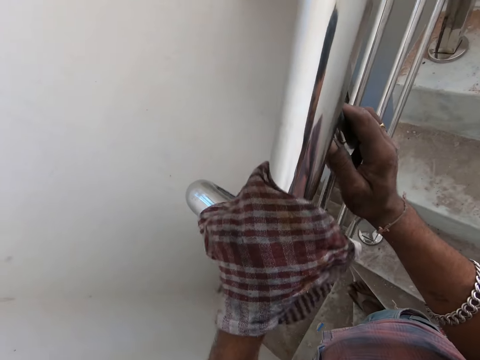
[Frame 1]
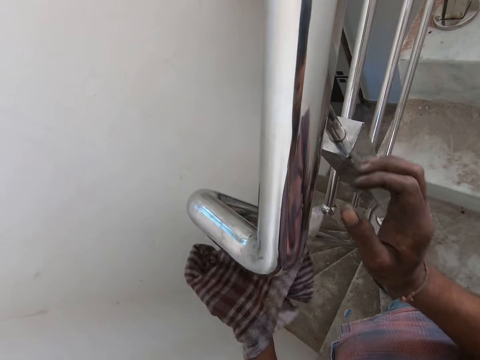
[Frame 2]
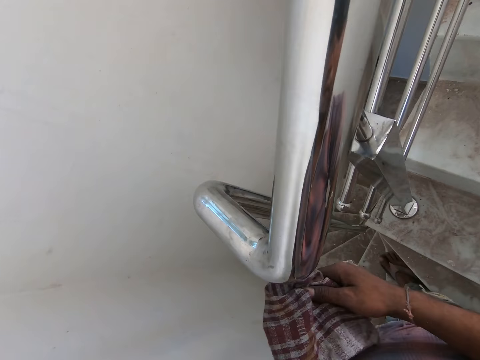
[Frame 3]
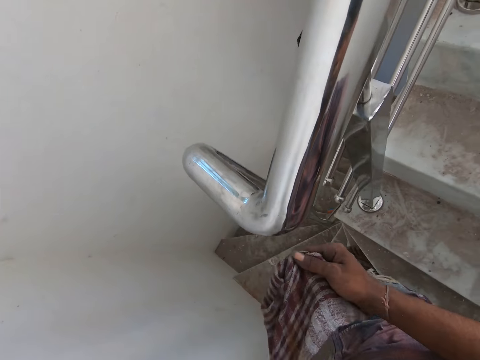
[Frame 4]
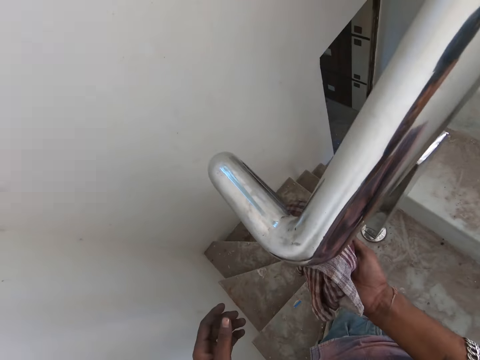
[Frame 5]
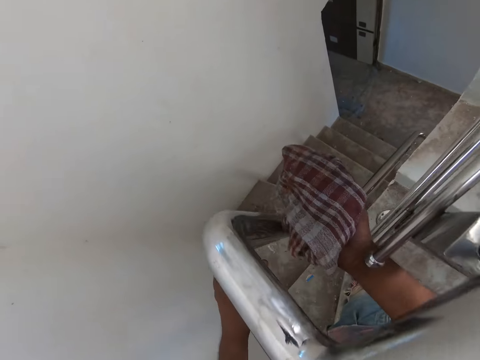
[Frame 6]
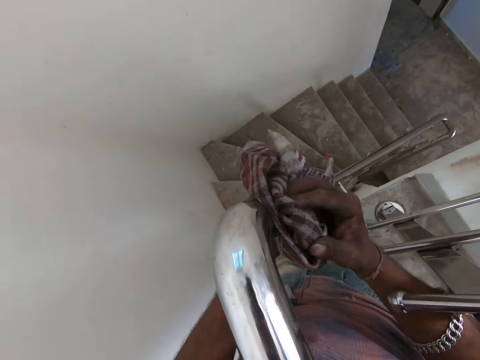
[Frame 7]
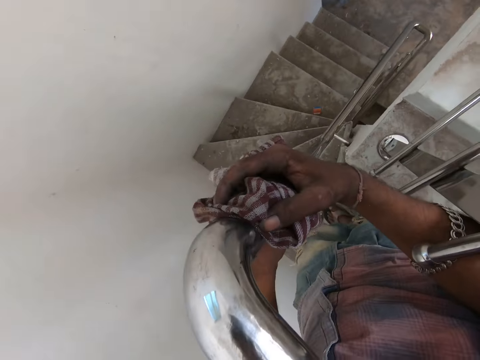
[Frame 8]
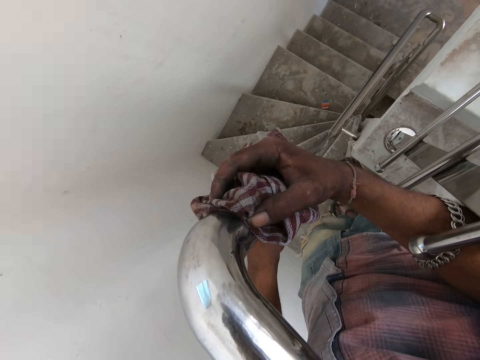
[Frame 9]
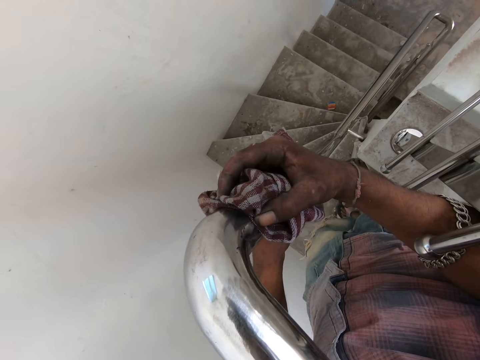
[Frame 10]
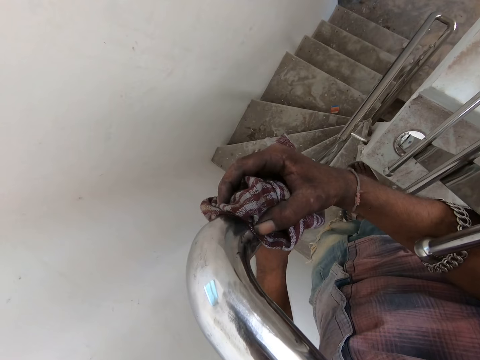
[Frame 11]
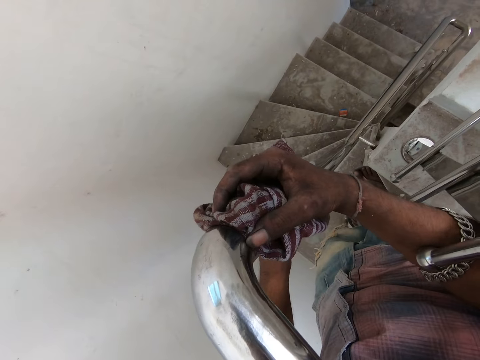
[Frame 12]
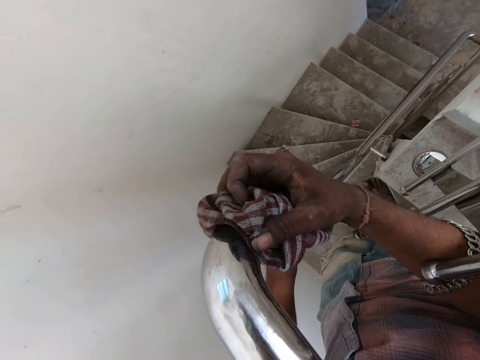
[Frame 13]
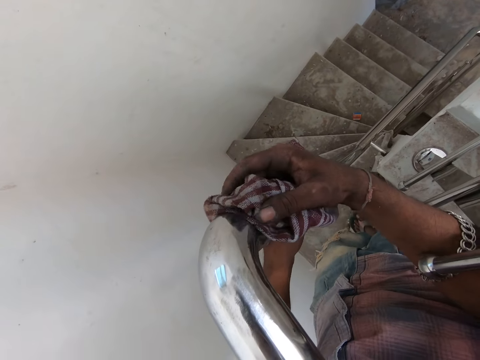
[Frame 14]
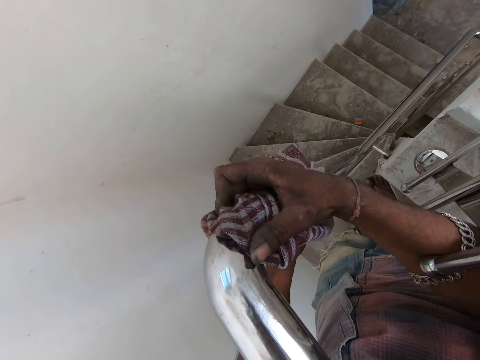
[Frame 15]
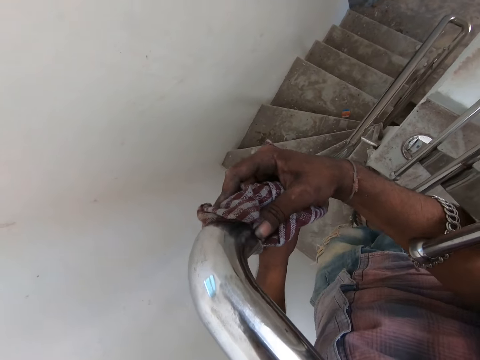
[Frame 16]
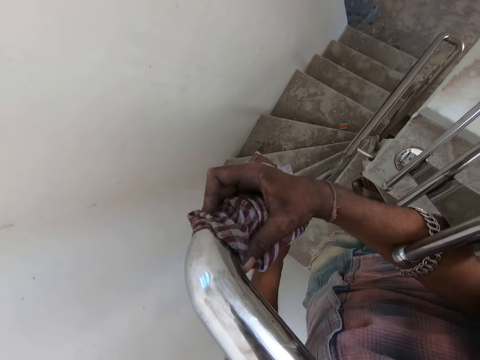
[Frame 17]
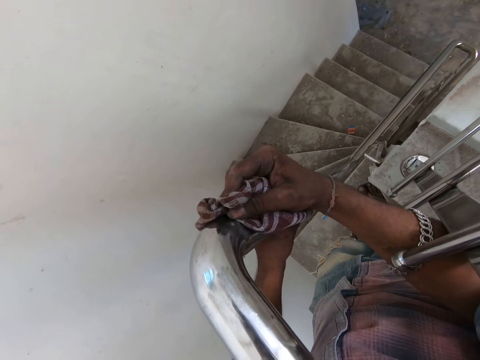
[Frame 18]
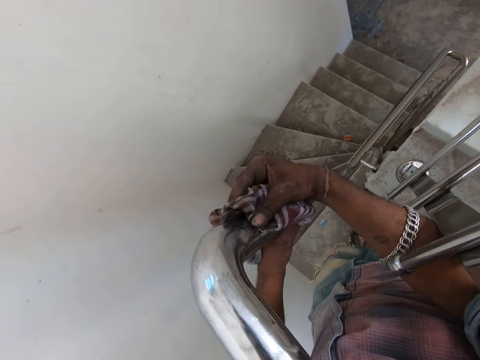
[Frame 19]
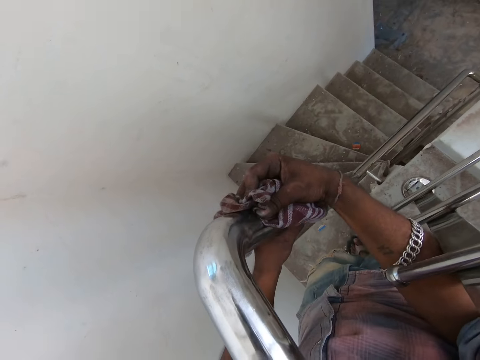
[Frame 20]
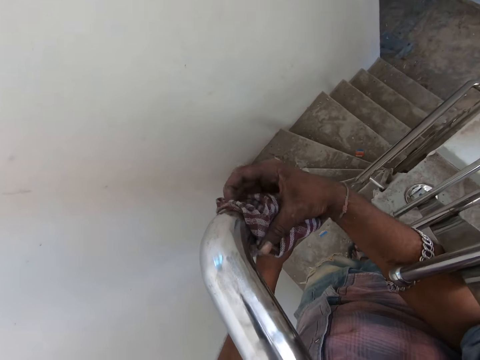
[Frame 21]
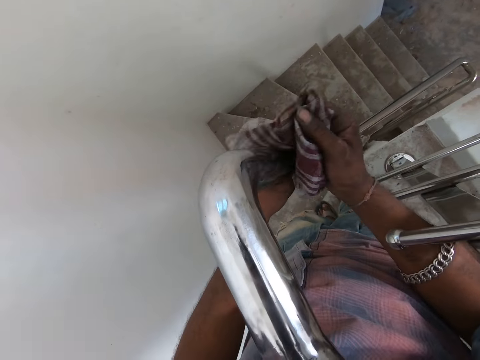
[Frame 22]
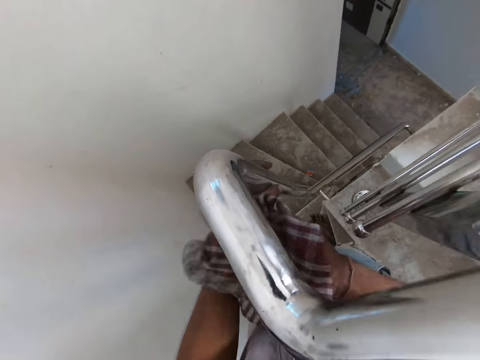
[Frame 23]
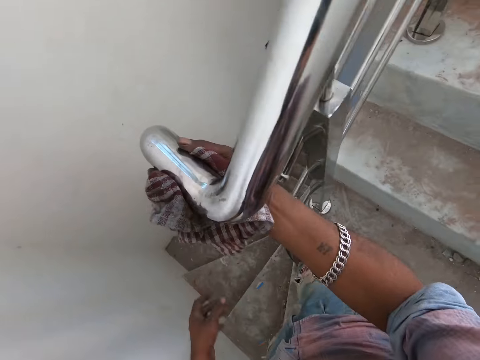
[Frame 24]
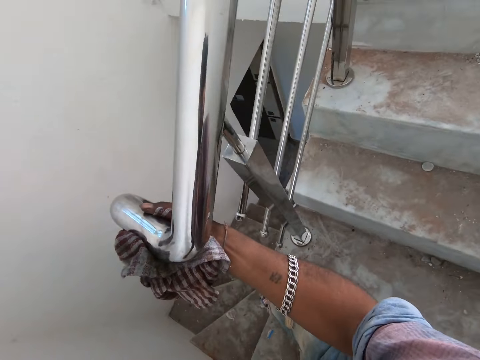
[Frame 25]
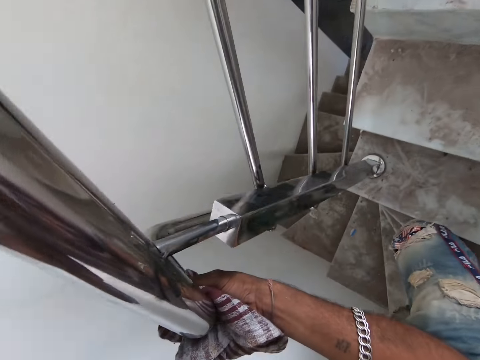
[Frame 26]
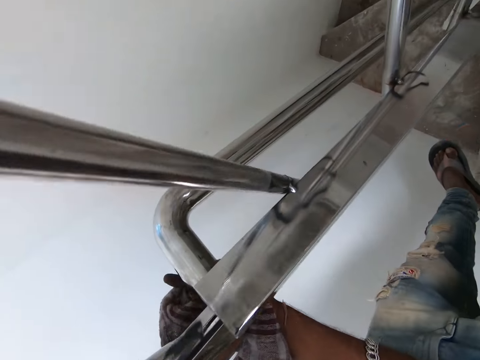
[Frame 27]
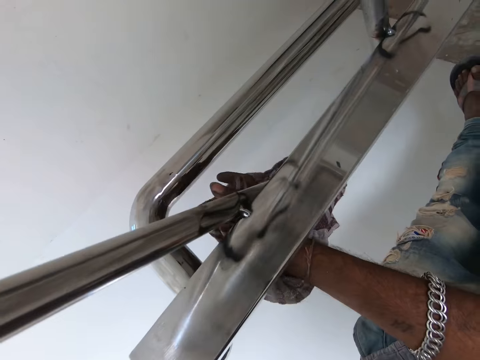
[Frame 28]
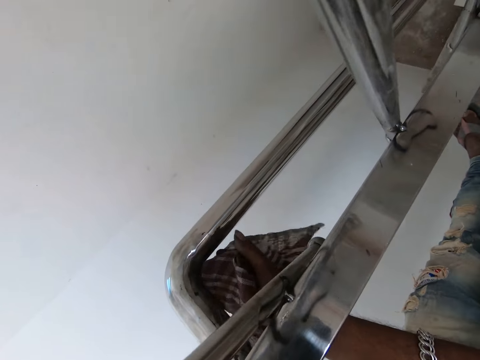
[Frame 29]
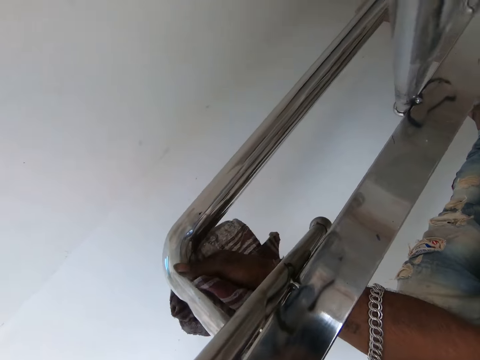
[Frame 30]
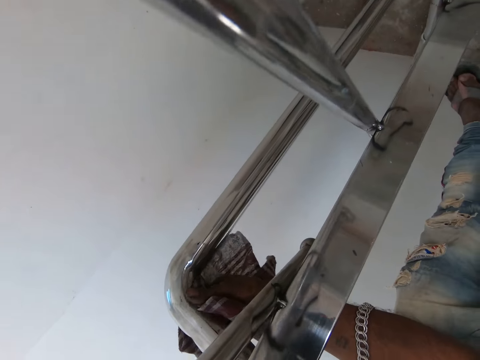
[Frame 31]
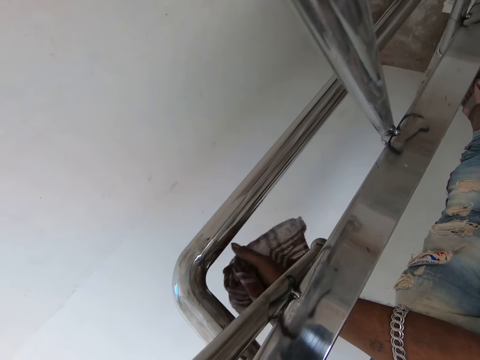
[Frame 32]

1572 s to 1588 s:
The camera wearer transfers the cloth from the left hand to the right hand. He uses the cloth to clean the stair railings. He holds the stair railings with the left hand. He takes the hand off the stair railings. He holds the stair railings with his left hand.

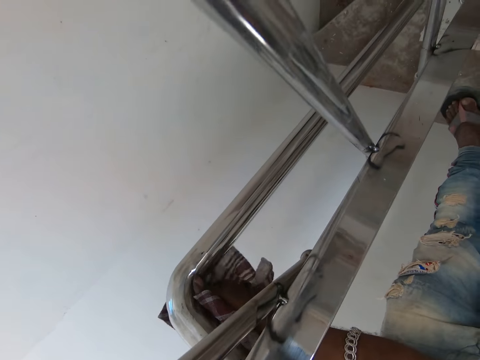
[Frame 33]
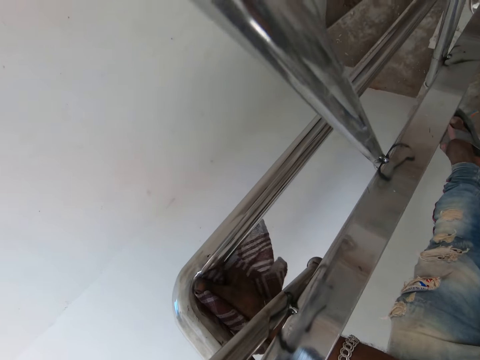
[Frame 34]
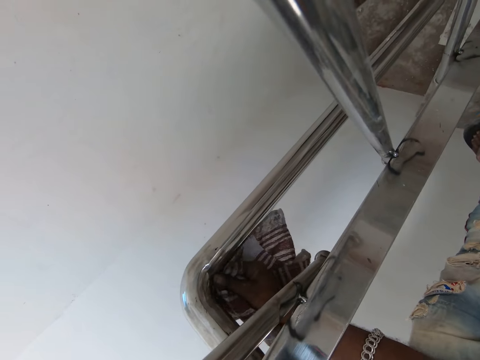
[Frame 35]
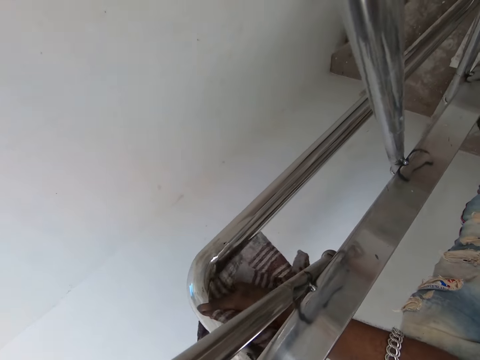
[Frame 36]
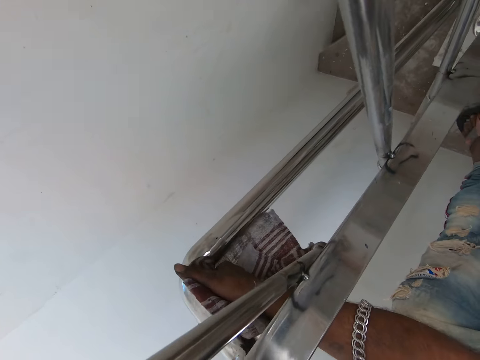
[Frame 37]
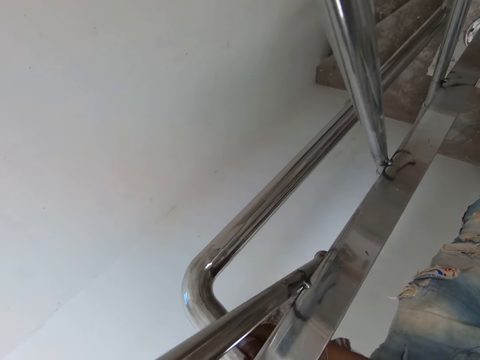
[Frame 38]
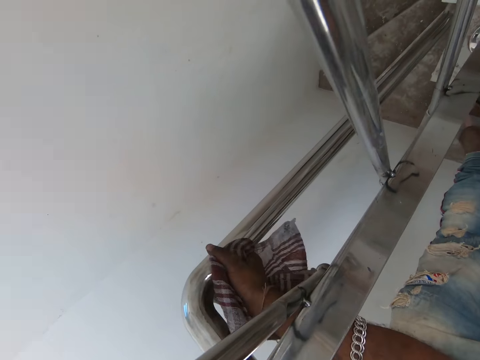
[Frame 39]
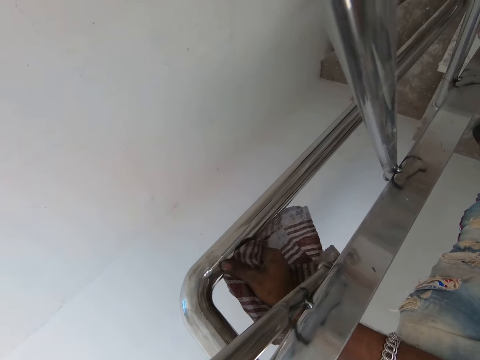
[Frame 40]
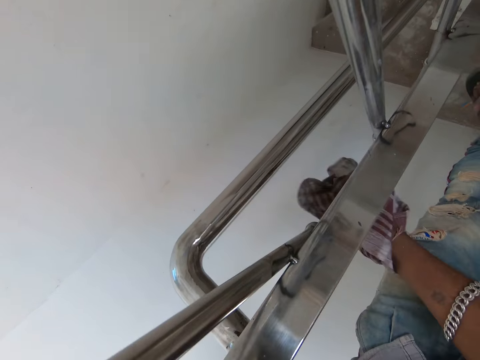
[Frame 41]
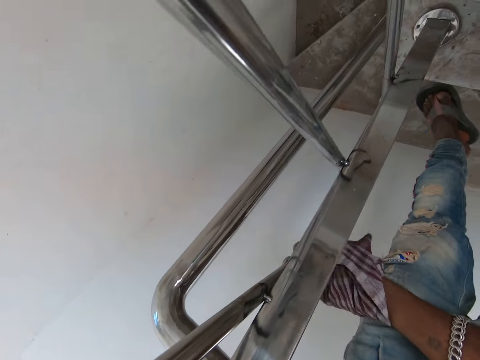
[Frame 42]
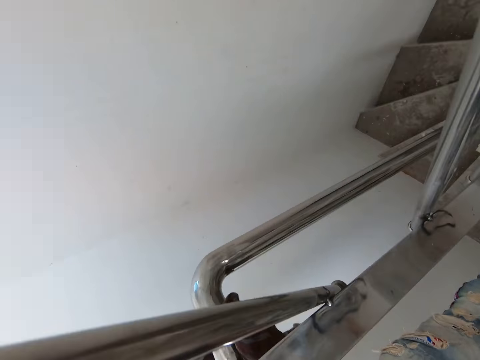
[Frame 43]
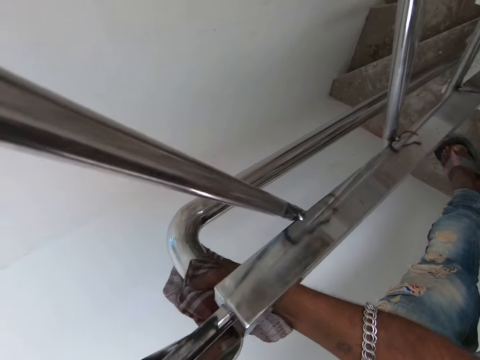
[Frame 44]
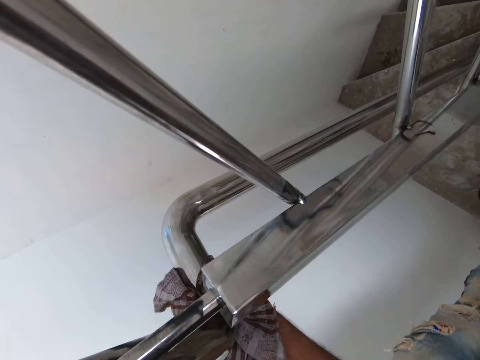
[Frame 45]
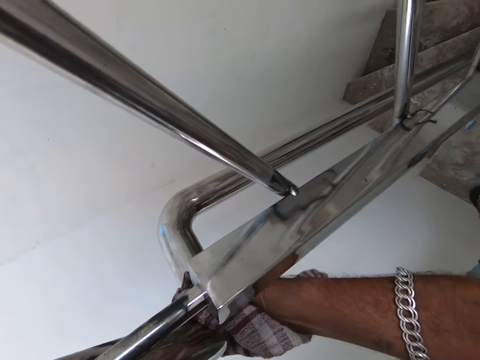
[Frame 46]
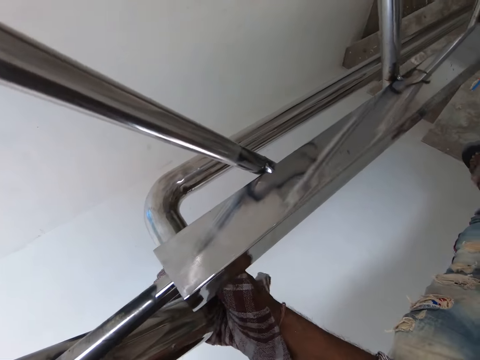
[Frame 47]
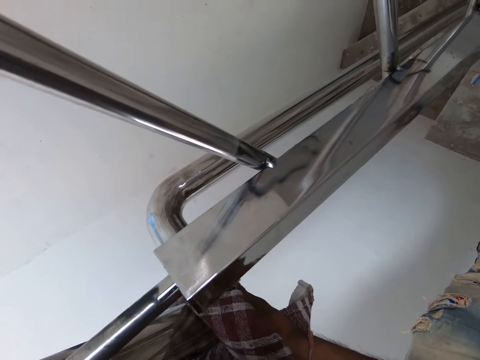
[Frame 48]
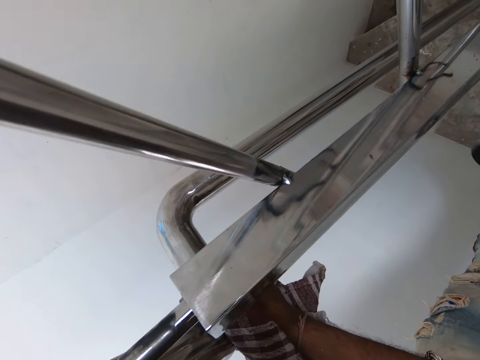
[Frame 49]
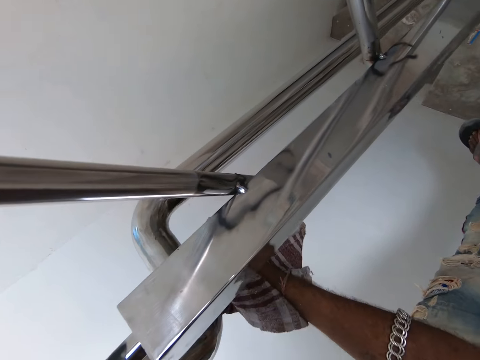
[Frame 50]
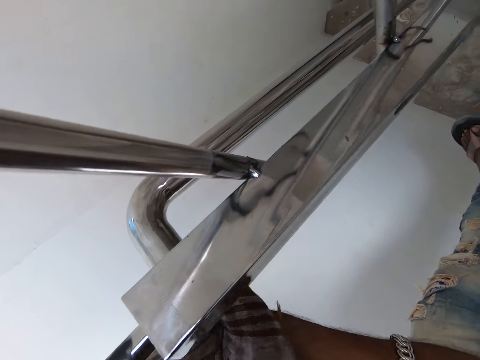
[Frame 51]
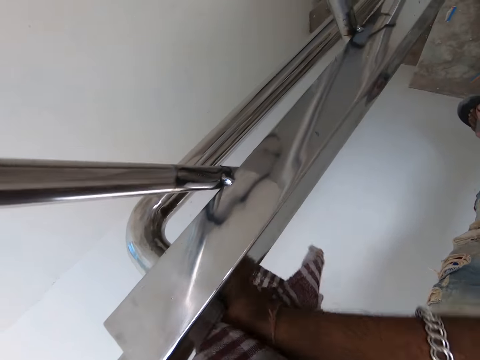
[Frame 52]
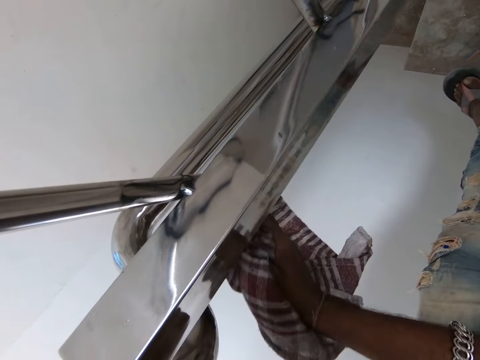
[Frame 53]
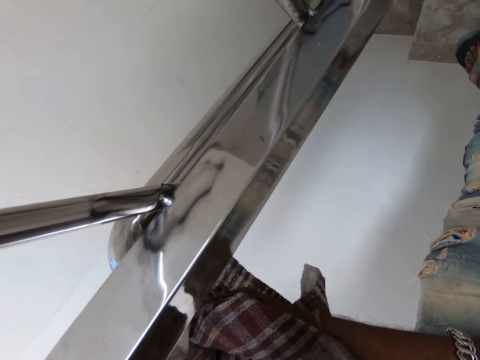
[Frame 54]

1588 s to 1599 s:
The camera wearer dusts dirt off the cloth. They stop cleaning the stair railings. They clean the stair railings with the cloth.
